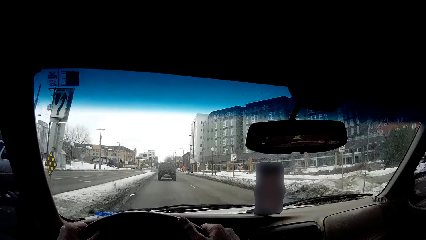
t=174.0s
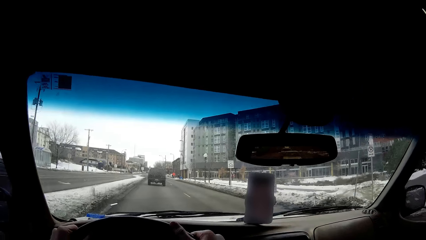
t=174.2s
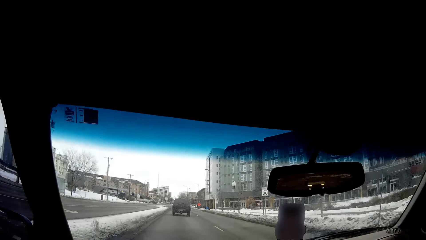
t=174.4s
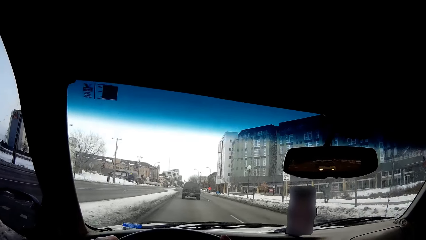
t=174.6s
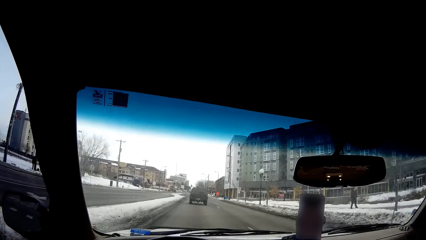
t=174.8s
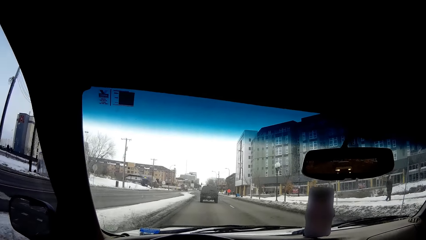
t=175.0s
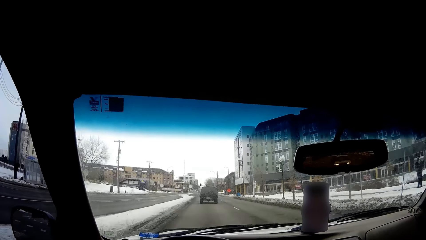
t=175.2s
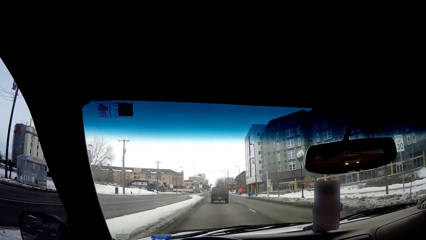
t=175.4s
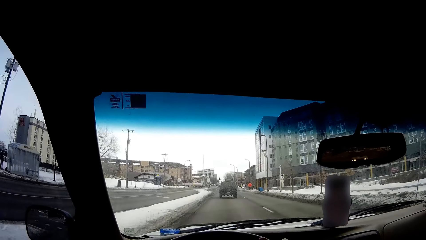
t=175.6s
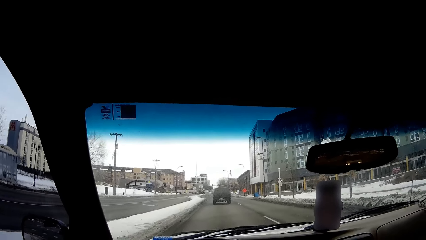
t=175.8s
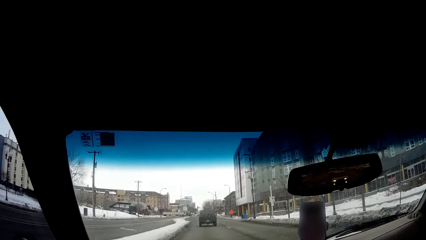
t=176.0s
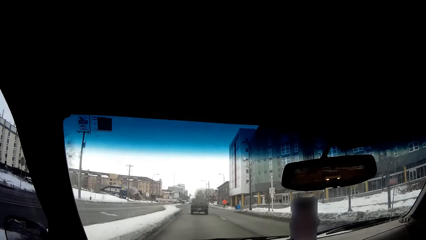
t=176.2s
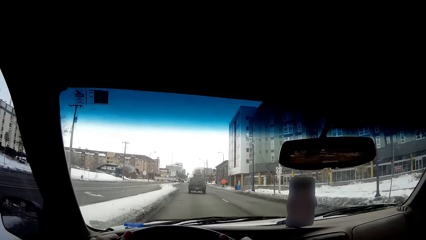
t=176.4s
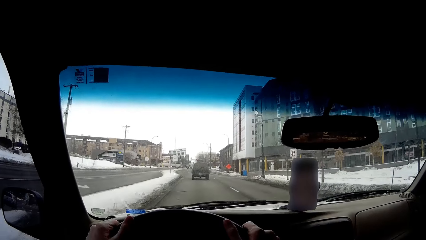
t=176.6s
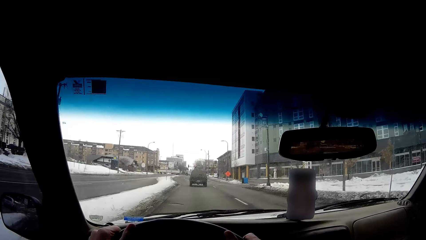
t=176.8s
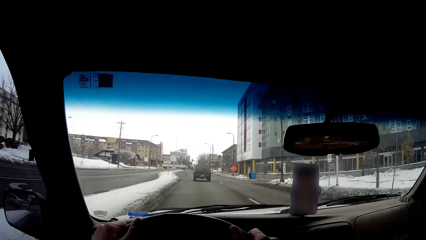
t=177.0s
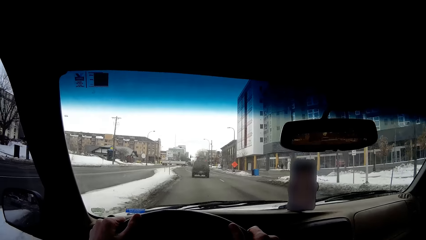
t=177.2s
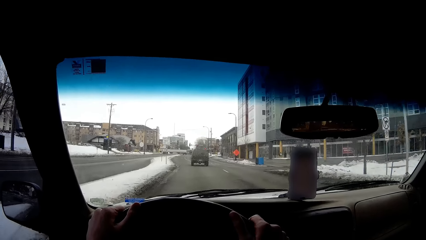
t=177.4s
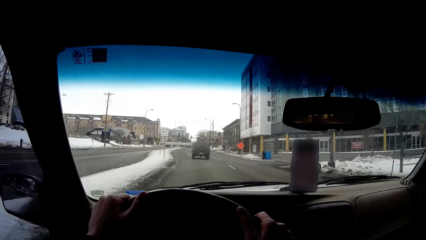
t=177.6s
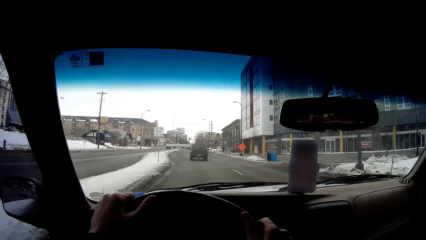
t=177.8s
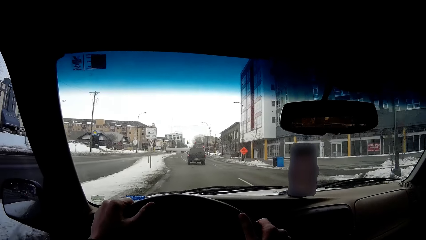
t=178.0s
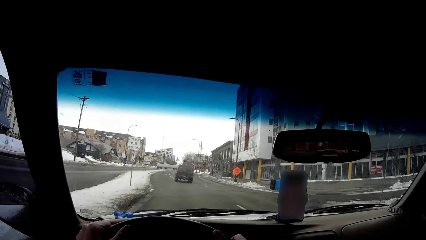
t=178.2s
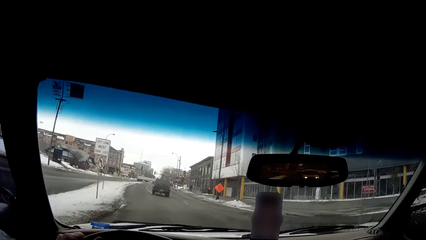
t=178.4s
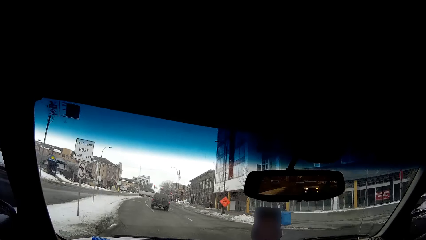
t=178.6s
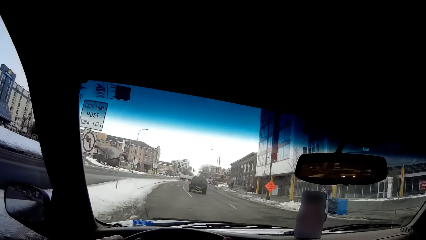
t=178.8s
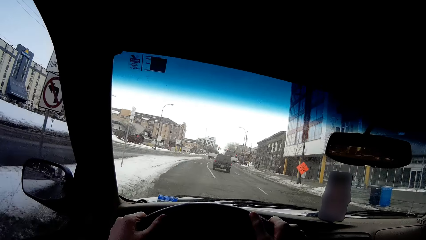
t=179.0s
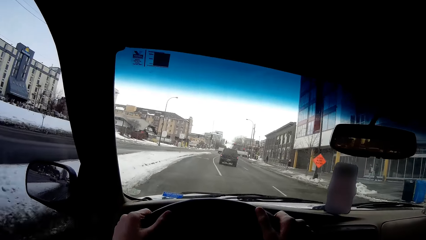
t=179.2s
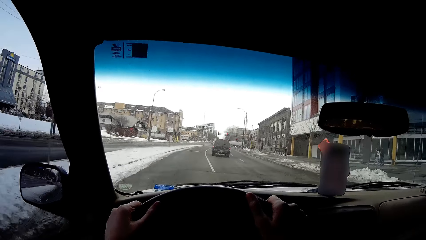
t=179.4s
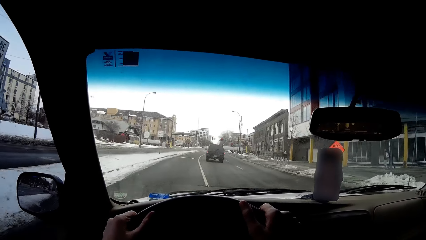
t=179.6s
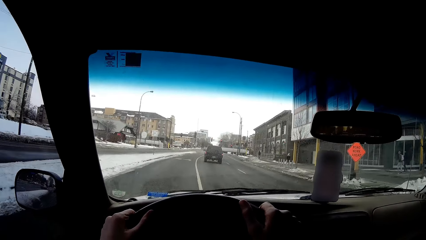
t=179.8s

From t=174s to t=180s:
The camera wearer moves a hand. A woman walks on the pedestrian walk. The camera wearer drives the car on the road.

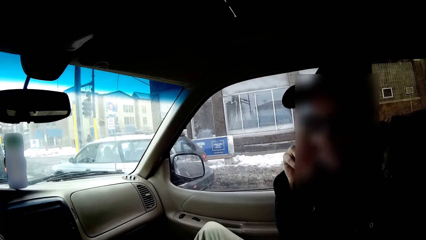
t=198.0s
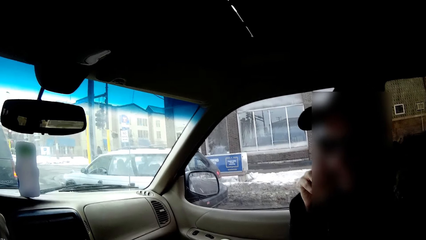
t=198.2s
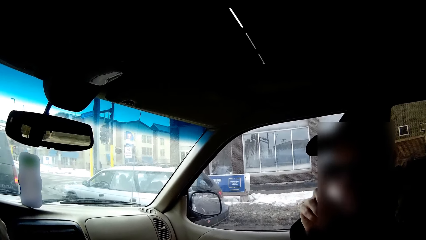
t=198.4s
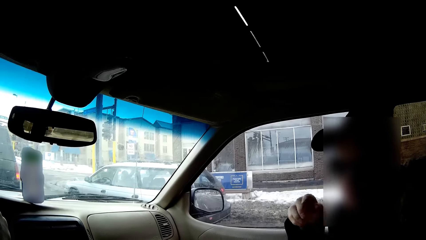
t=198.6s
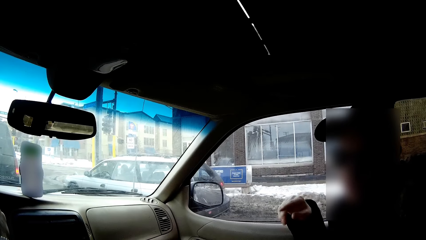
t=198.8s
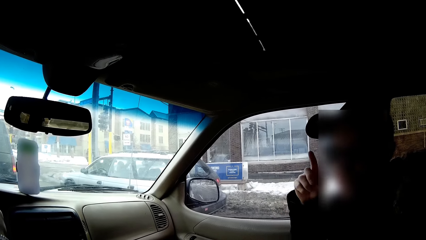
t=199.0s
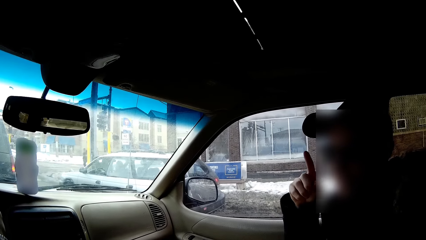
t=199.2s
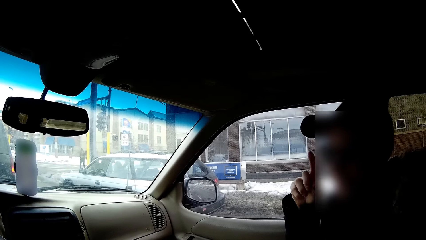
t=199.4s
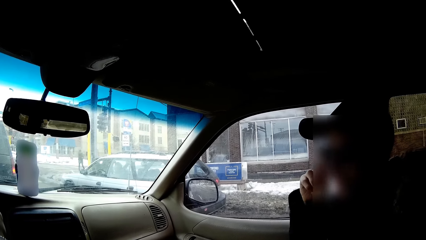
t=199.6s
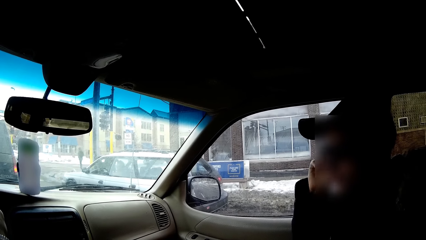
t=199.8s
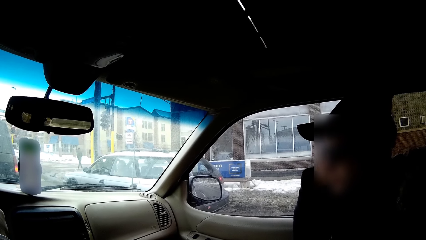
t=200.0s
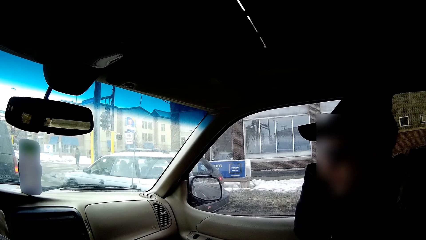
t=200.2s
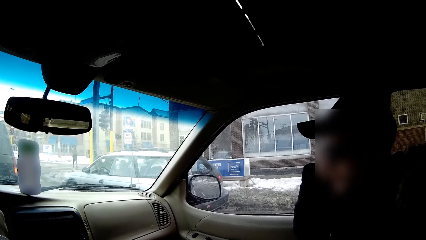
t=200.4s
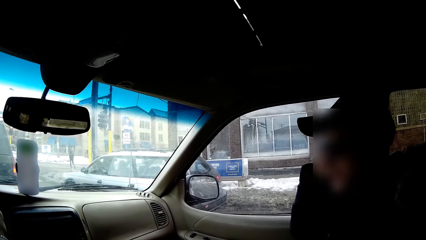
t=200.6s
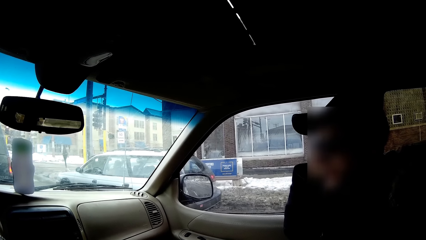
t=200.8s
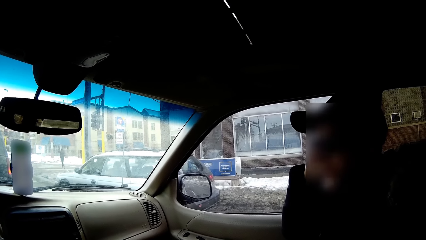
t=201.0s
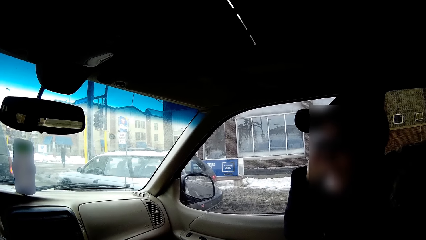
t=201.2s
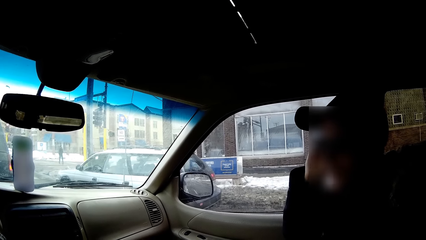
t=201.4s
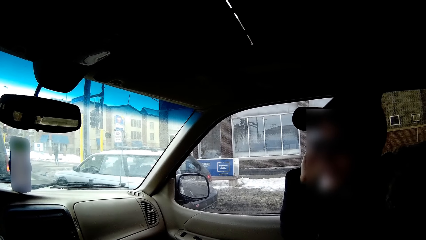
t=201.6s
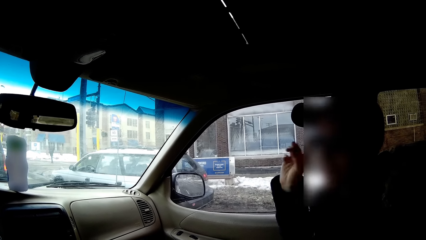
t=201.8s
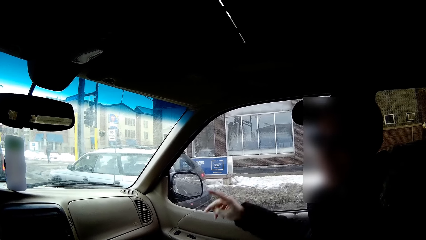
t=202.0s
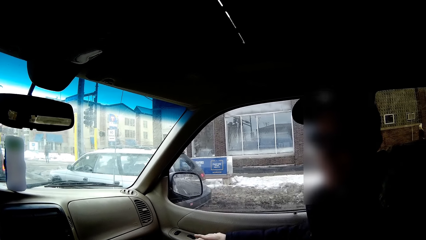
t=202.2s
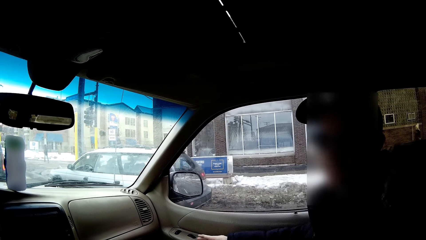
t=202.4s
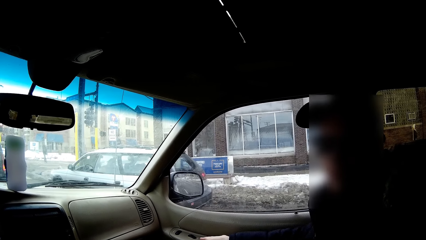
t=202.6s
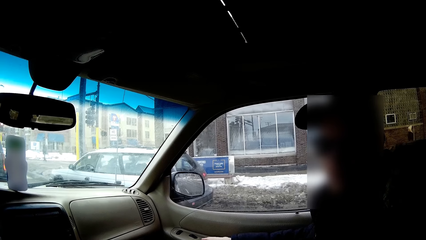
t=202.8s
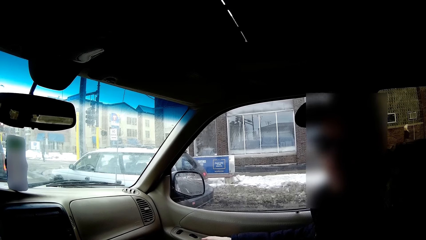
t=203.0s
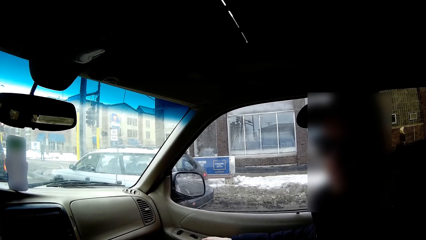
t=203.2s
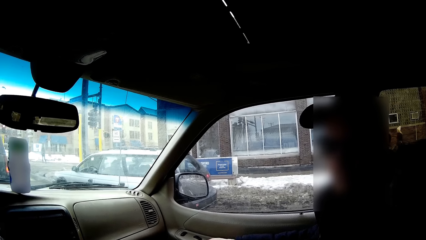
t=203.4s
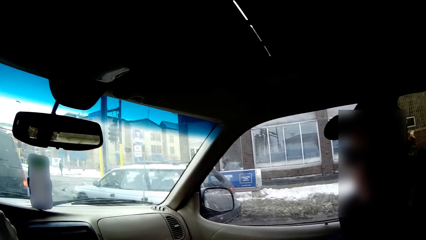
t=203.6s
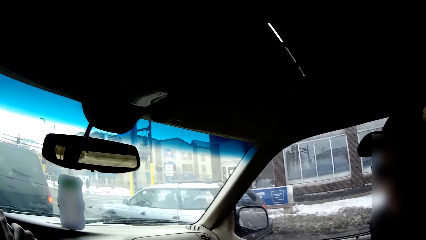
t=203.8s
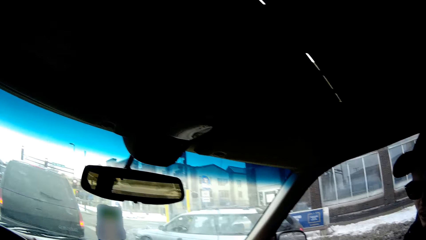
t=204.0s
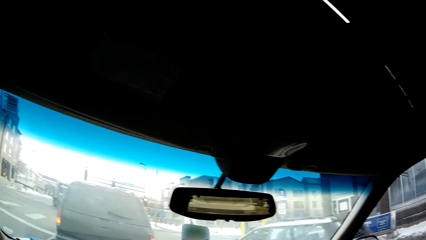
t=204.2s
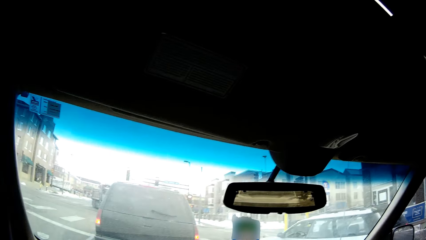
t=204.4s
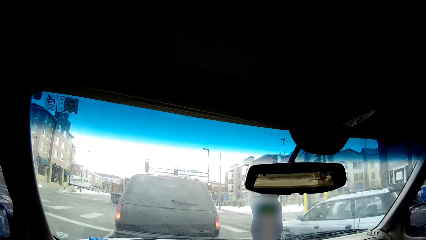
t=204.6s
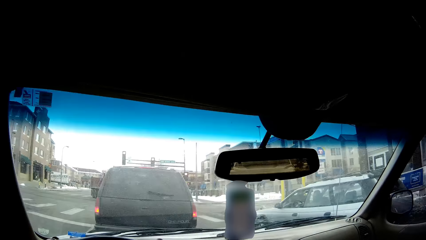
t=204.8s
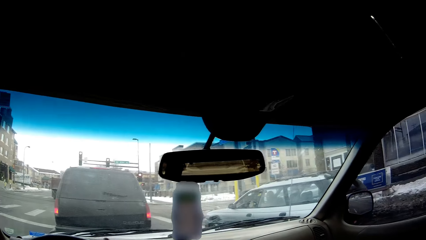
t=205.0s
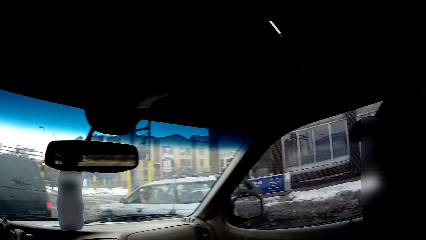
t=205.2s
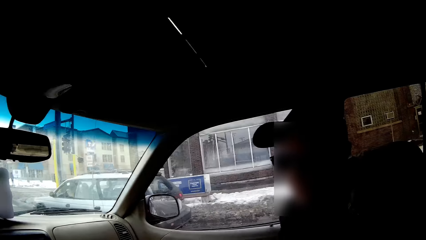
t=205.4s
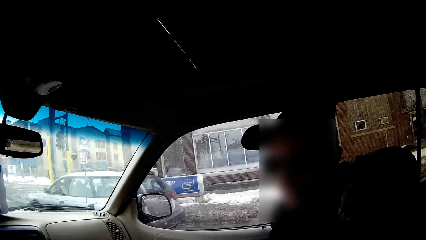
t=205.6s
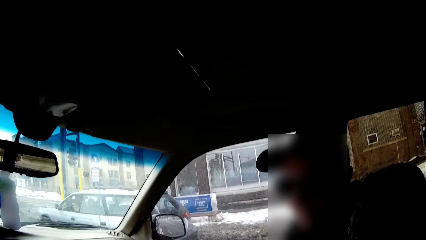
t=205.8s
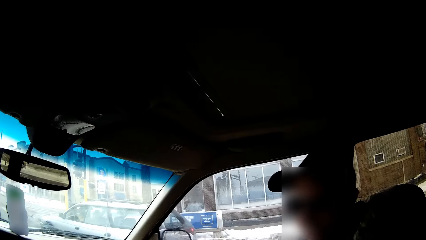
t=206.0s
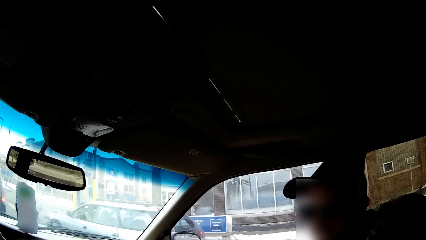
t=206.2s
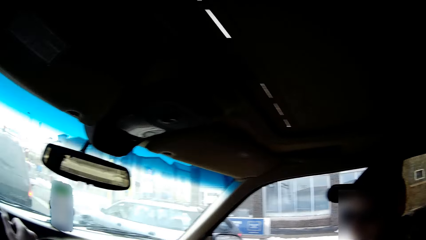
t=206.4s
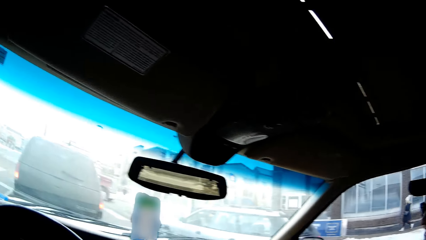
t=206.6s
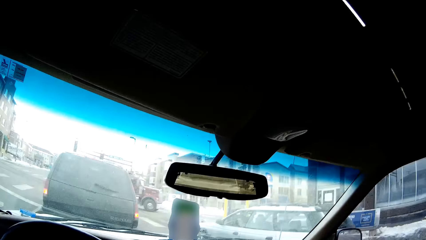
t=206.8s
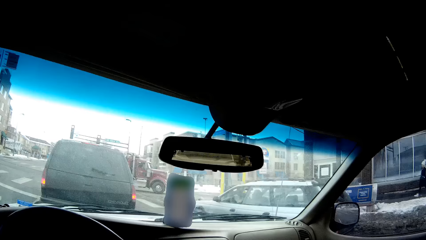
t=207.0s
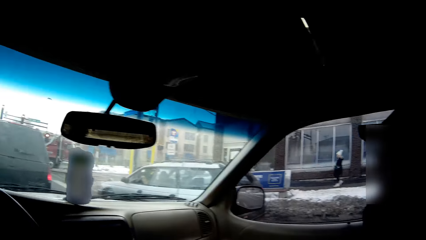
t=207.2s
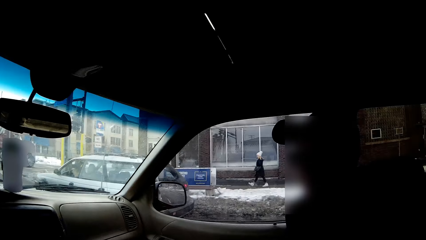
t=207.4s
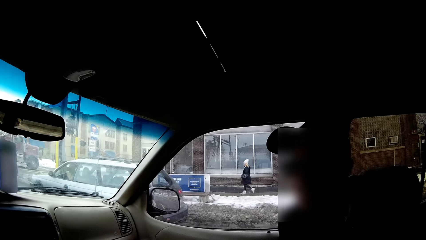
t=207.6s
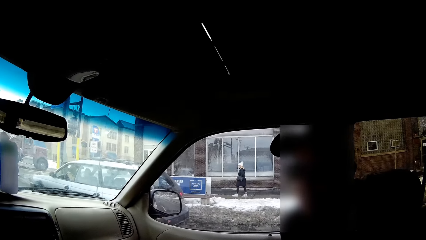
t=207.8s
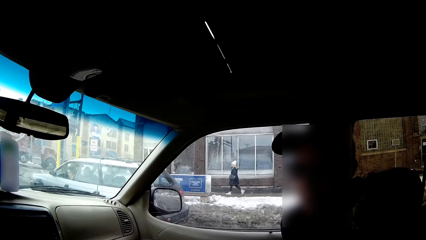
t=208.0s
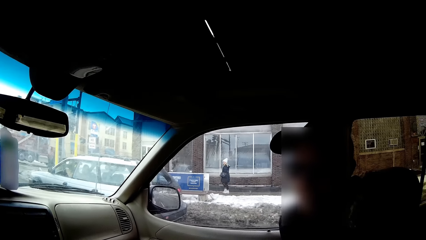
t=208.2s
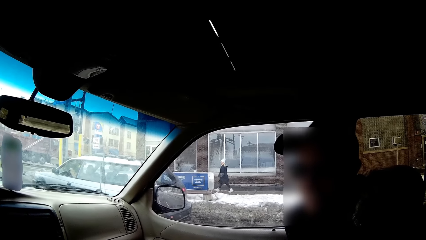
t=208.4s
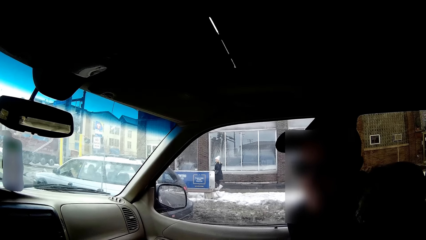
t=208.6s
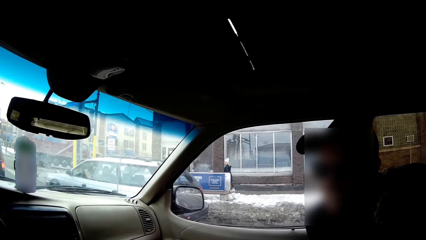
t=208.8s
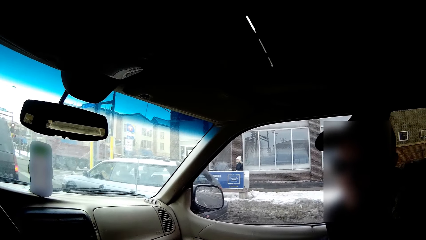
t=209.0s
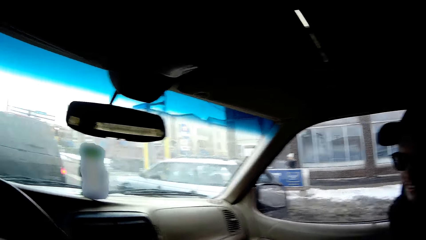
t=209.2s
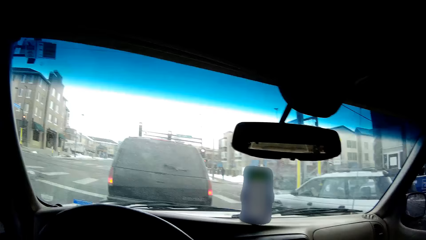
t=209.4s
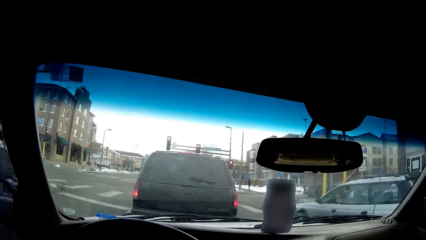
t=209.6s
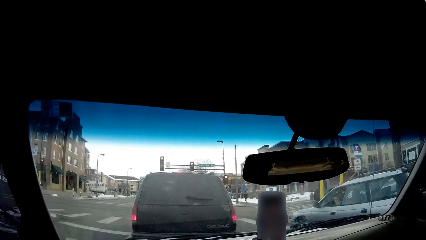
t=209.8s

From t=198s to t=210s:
A man points a finger. The camera wearer dialogues with the man. A woman walks near the road.
